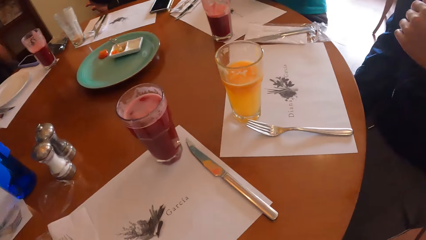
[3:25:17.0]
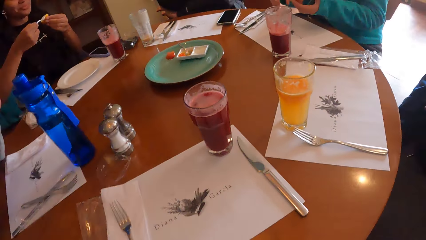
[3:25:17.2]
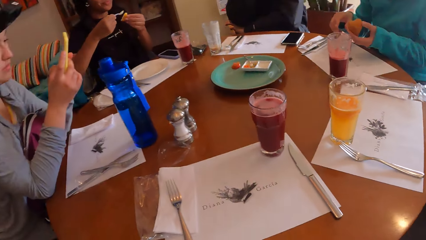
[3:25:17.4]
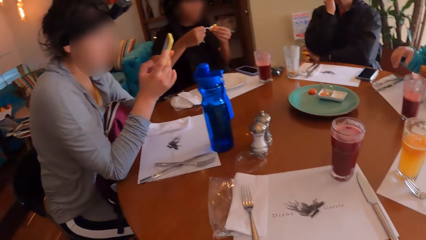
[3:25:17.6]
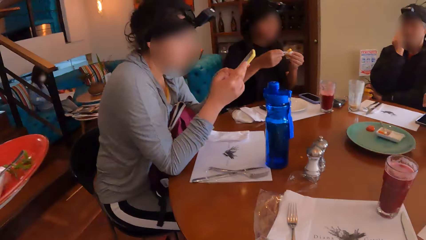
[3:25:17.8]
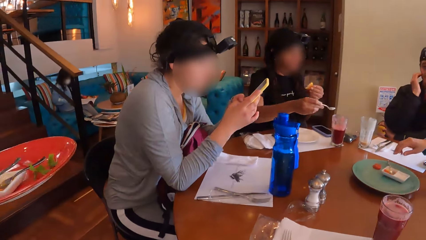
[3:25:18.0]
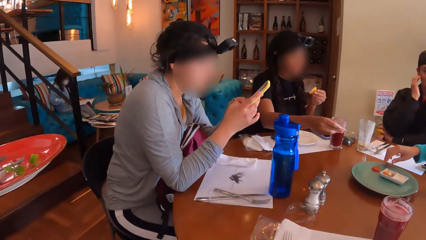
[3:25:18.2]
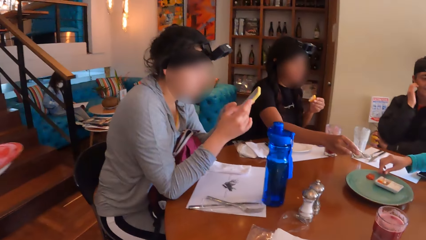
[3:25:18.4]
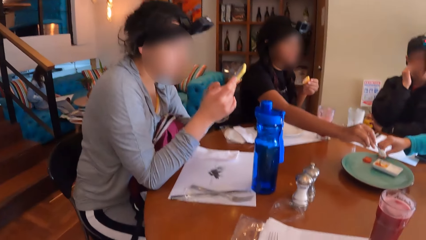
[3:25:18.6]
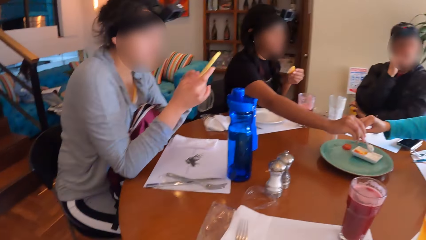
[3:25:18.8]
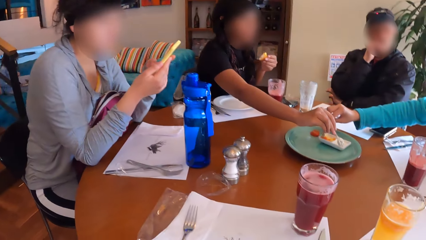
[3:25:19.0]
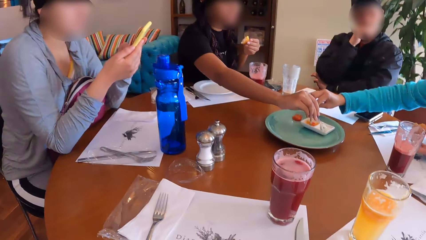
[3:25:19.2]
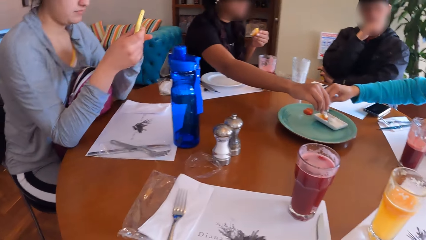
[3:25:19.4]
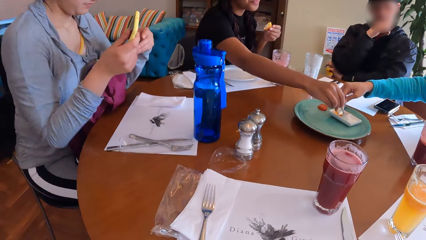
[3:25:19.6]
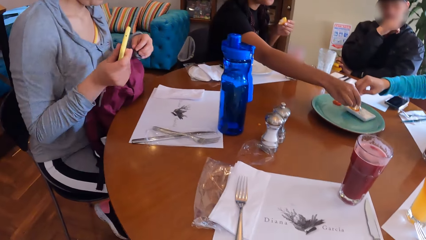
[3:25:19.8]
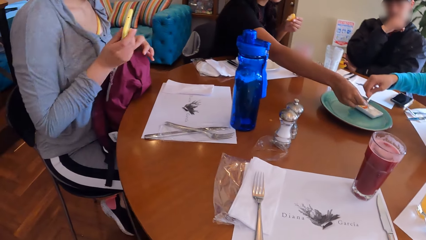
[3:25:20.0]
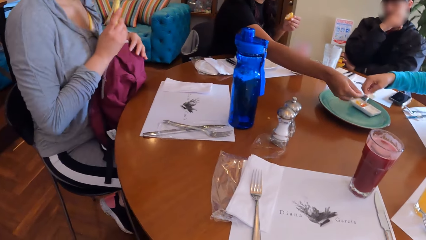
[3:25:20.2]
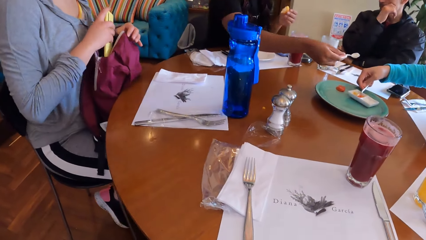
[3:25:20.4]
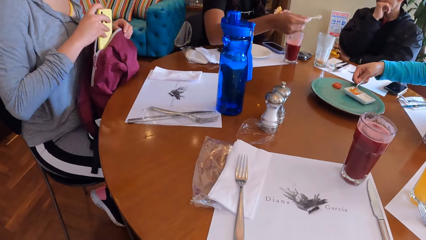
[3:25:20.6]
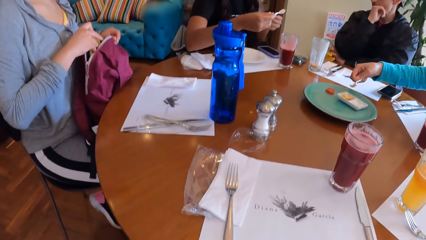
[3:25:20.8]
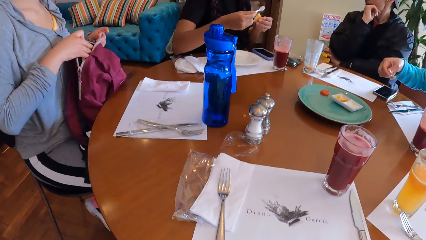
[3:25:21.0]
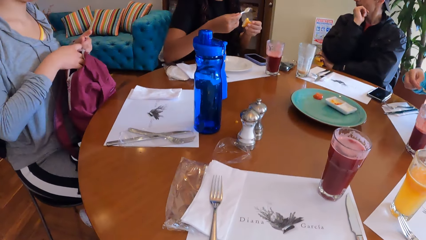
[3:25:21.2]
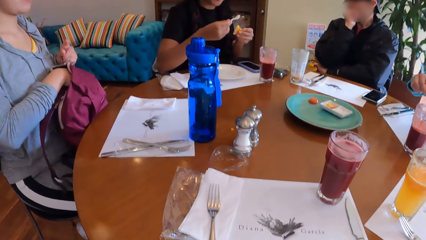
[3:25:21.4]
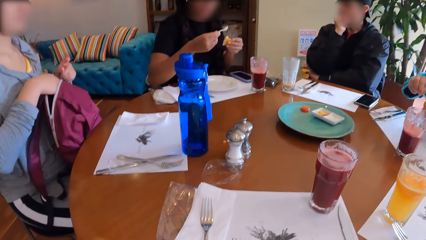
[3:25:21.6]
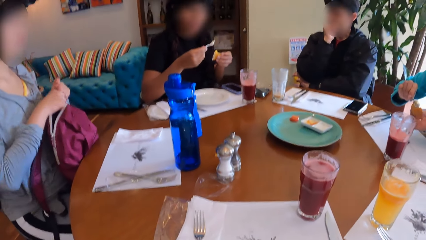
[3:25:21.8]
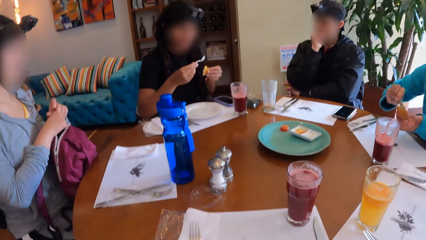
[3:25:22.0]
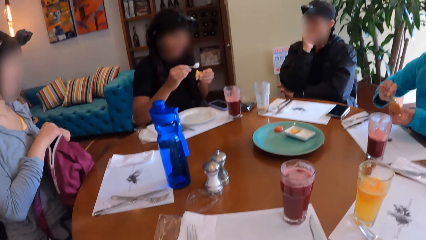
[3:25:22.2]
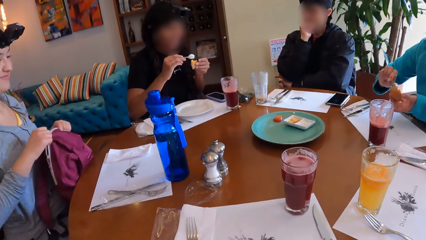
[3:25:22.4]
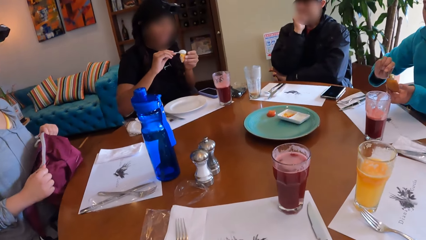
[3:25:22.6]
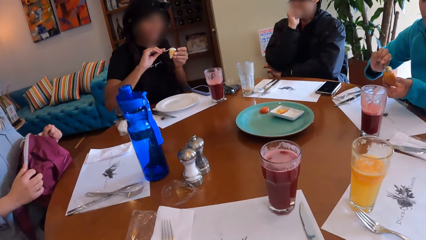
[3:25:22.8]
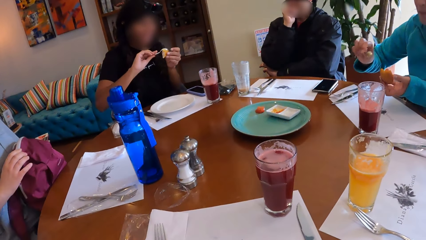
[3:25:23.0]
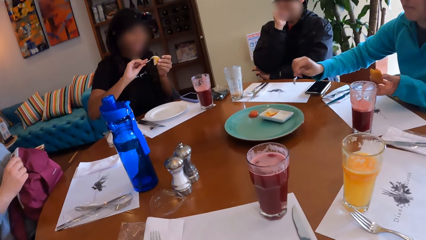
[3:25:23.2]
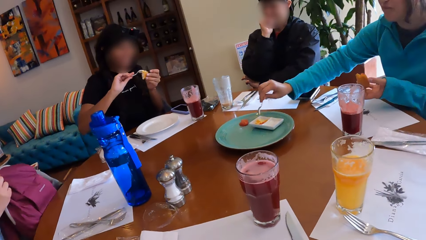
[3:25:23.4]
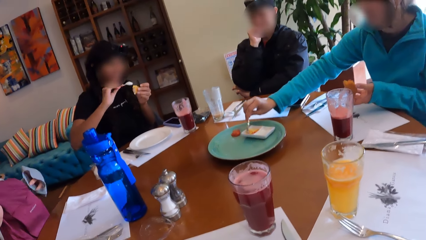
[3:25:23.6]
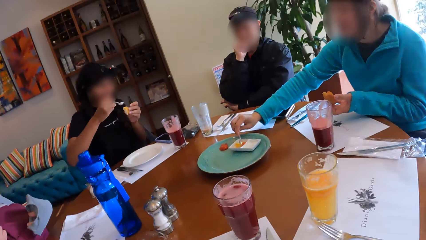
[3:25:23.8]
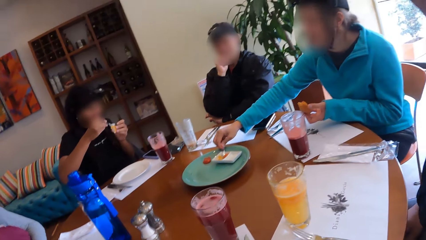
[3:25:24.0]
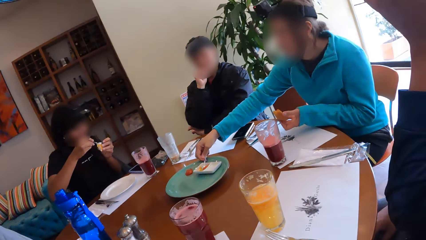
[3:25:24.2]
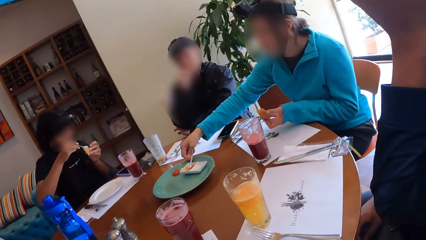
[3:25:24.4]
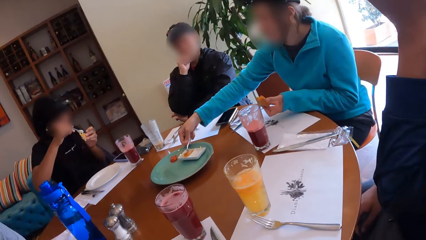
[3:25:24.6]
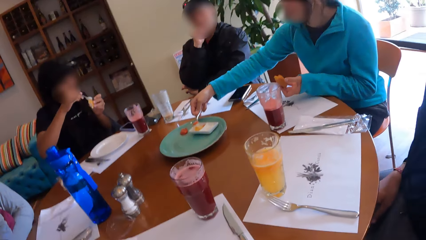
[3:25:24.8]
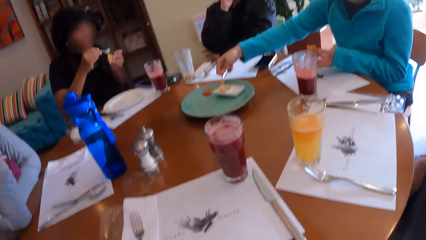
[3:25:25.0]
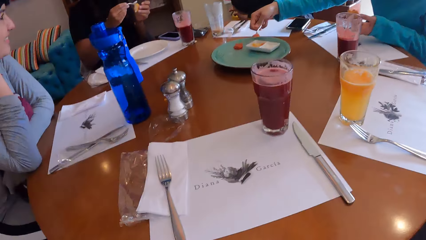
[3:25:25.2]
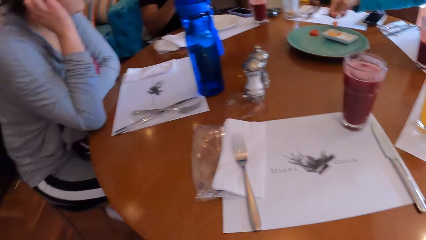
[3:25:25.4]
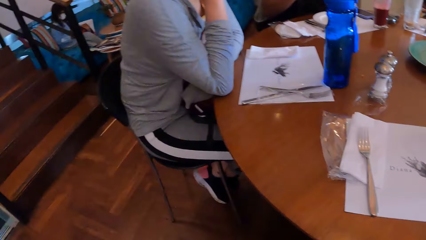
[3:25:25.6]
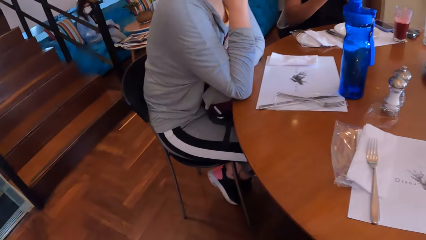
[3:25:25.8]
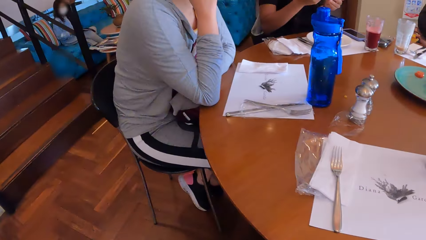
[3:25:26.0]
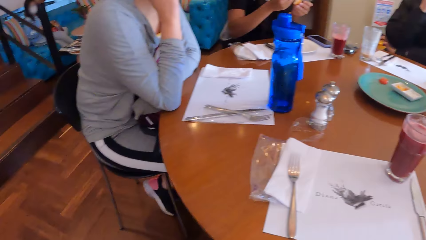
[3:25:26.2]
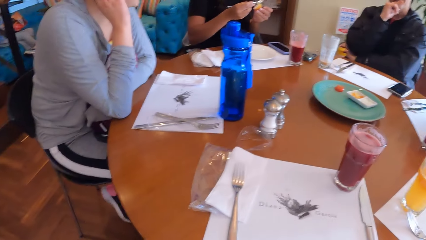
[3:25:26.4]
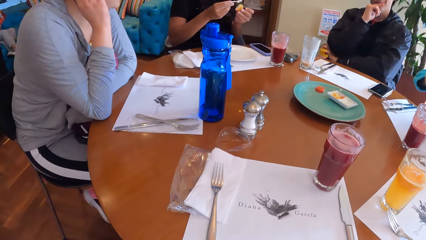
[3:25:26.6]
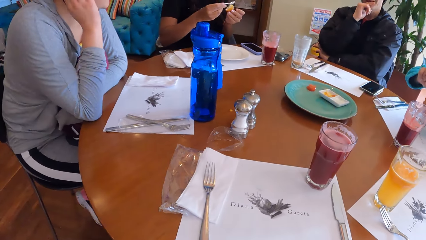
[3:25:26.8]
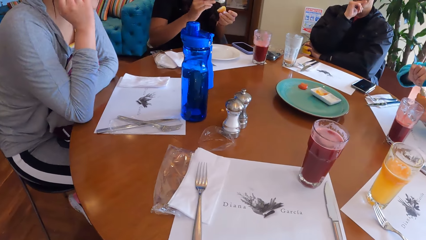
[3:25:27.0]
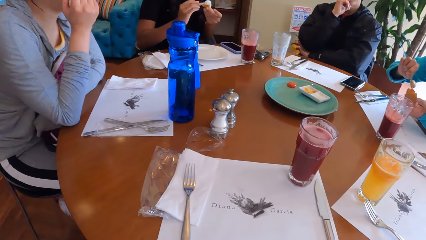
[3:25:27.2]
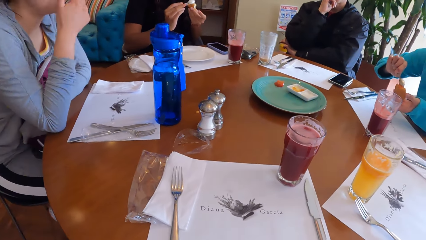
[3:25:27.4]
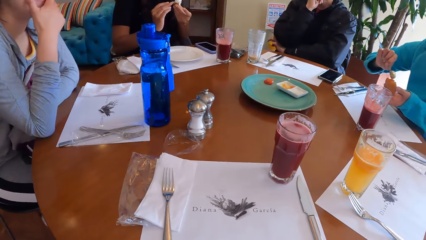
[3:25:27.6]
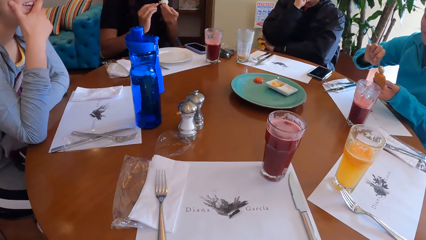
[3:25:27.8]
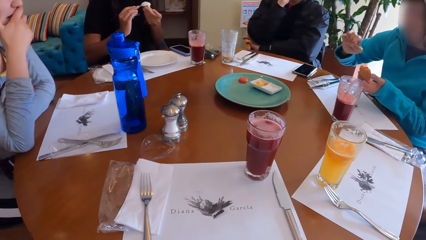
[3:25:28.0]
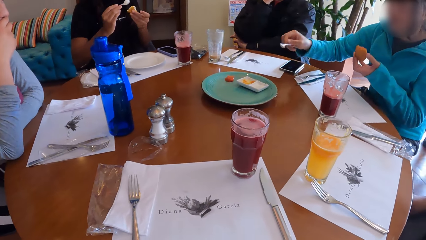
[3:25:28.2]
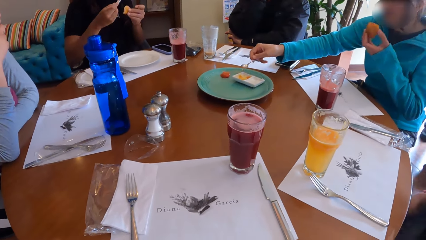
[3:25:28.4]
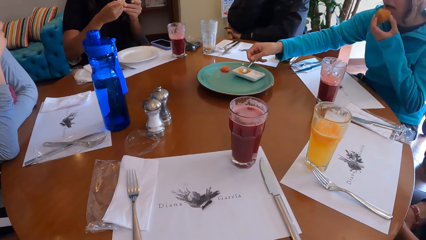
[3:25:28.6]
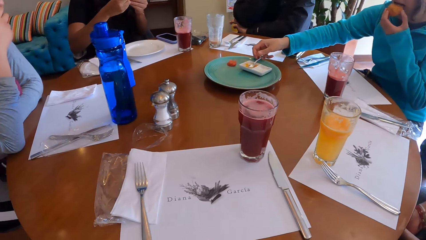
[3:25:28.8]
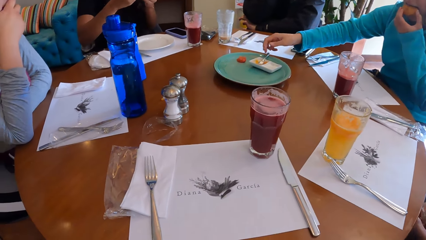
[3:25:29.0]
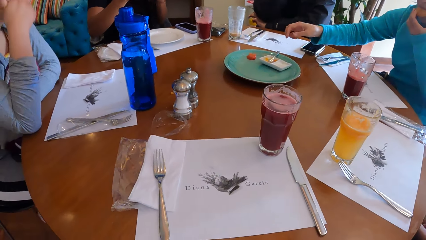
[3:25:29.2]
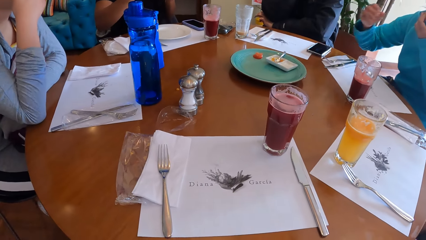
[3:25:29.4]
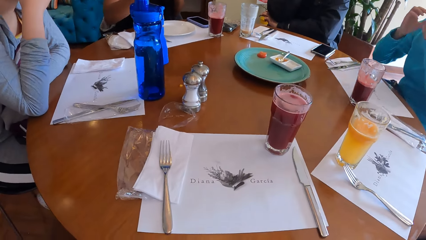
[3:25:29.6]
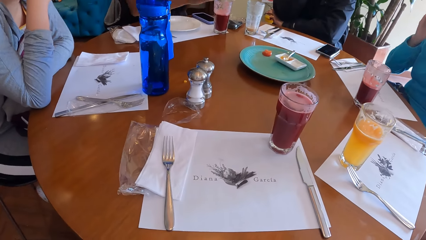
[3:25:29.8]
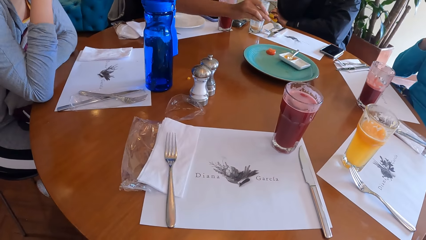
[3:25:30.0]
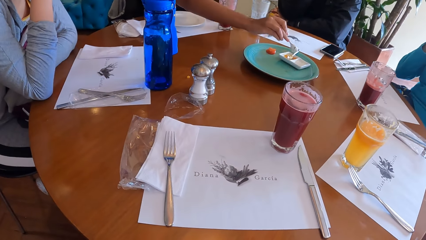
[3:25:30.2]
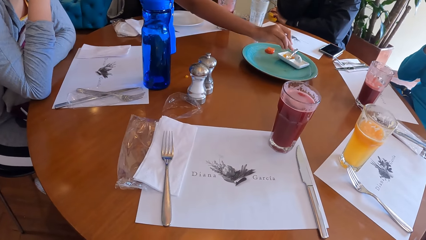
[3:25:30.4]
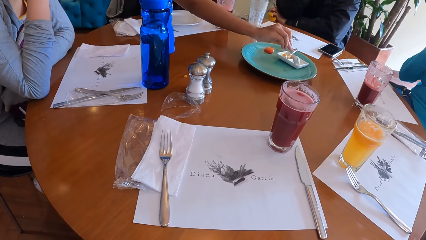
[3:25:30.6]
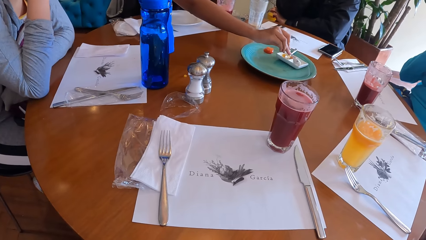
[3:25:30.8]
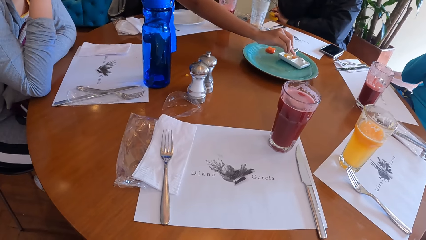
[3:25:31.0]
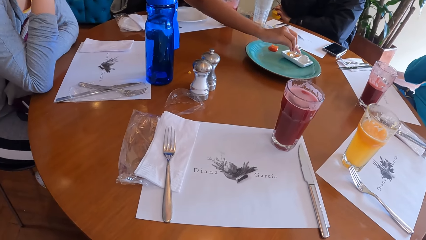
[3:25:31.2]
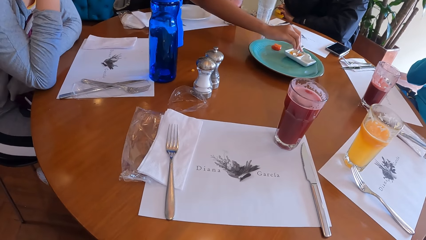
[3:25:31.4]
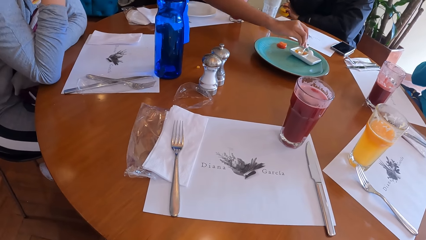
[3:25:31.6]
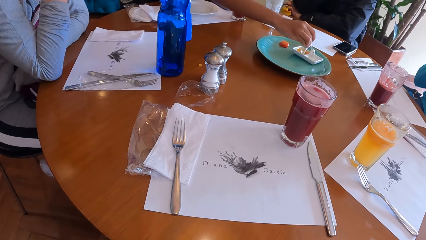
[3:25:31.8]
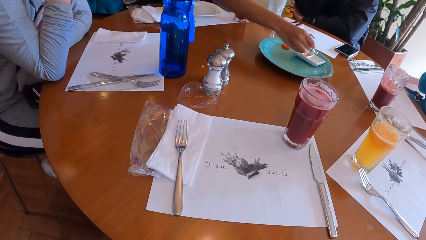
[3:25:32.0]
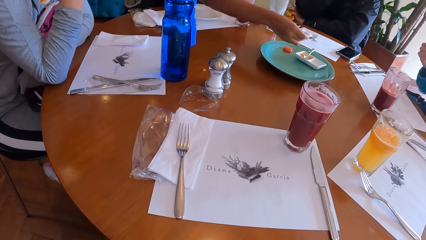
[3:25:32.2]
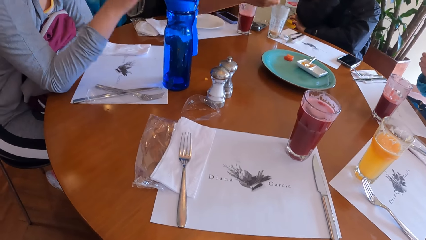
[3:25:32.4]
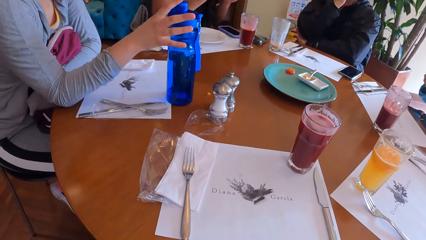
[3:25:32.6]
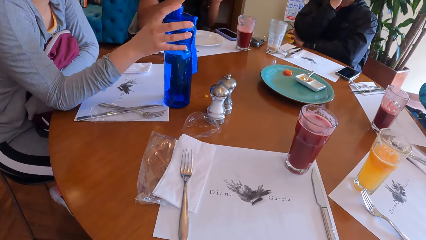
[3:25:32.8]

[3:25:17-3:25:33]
A man touches his face with his right hand. A woman puts the spoonful of dip in her right hand on the cheese ball in her left hand. Another woman picks a spoonful of sauce from the plate on a table with her right hand. The first woman picks a spoonful of dip from the plate on the table with her right hand. The man looks at the plate. A third woman scrolls the phone. Another man takes the cream with a spoon. The third woman places the phone in her right hand into the bag on her thigh. The second woman puts the spoonful of sauce in her right hand on the cheese ball in her left hand. The third woman zips the bag on her thigh with her right hand. The first woman puts the spoonful of dip in her right hand on the cheese ball in her left hand. The second woman picks a spoonful of sauce from the plate on the table with her right hand. The first man takes the cream with a spoon and looks at the table. The camera wearer looks around the table. The second woman puts the spoonful of sauce in her right hand on the cheese ball in her left hand. The third woman touches her face with her right hand. The second woman places the spoon in her right hand on the plate on the table and eats the cheese ball in her left hand. The first woman picks a spoonful of dip from the plate on the table with her right hand.
